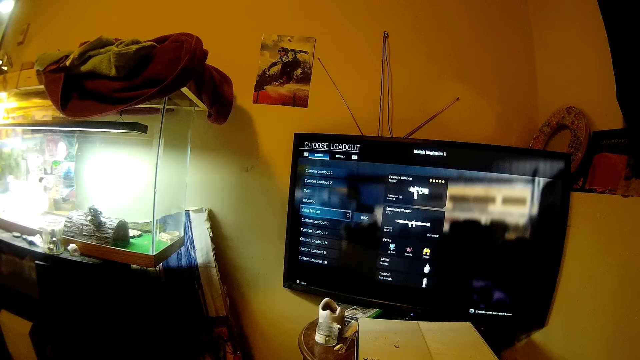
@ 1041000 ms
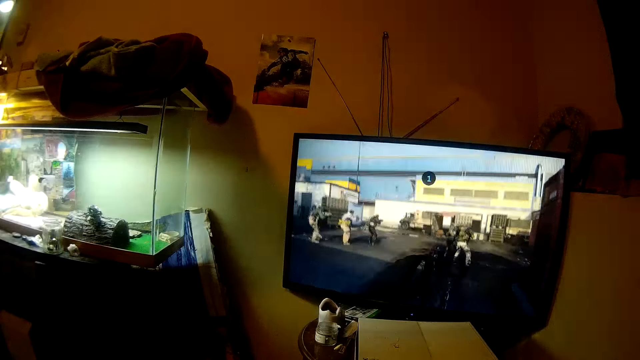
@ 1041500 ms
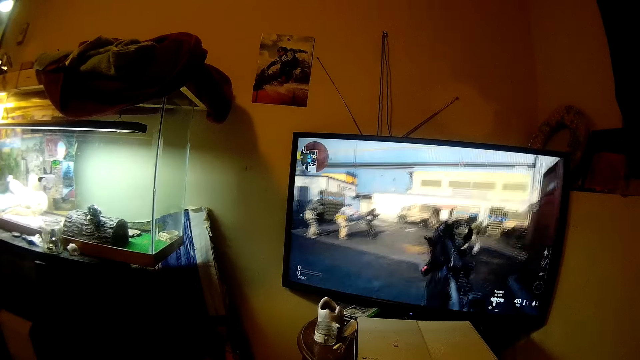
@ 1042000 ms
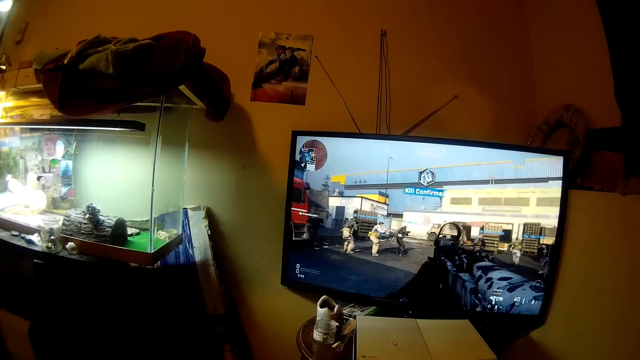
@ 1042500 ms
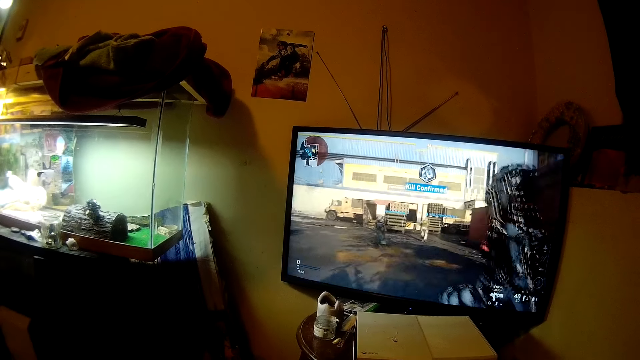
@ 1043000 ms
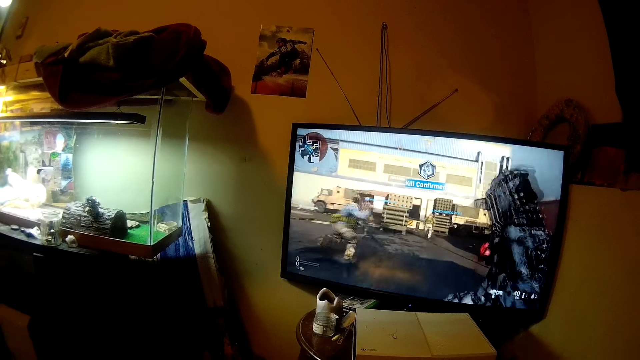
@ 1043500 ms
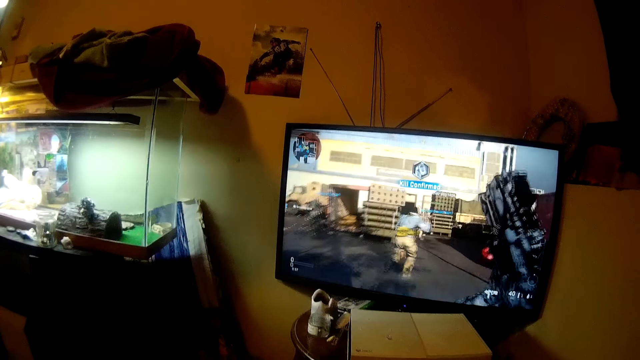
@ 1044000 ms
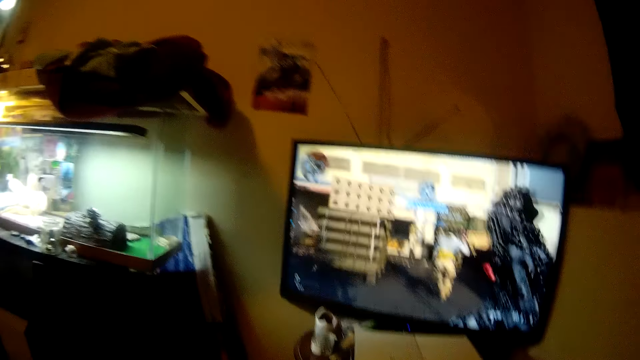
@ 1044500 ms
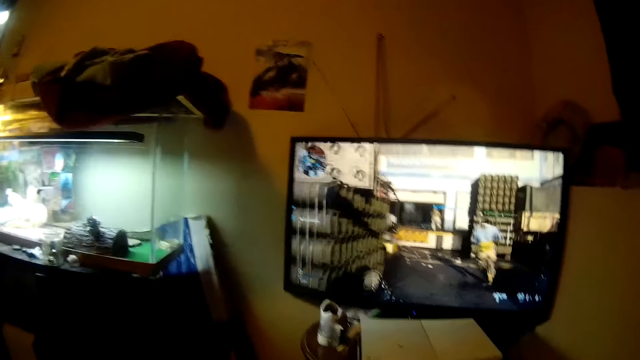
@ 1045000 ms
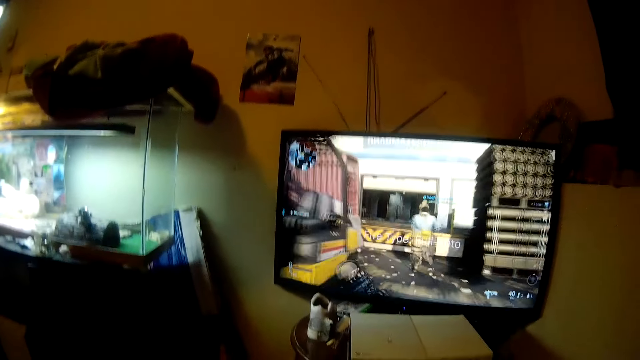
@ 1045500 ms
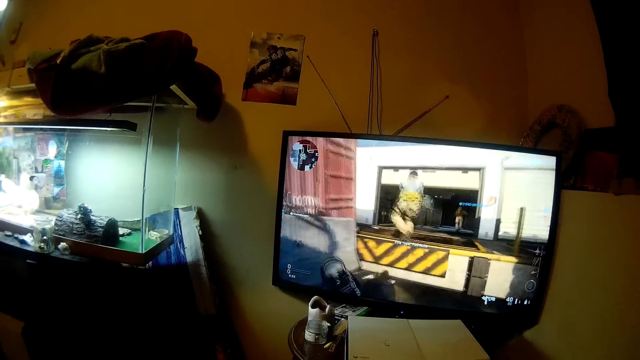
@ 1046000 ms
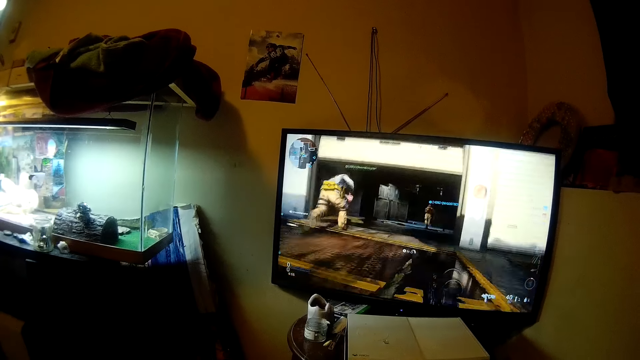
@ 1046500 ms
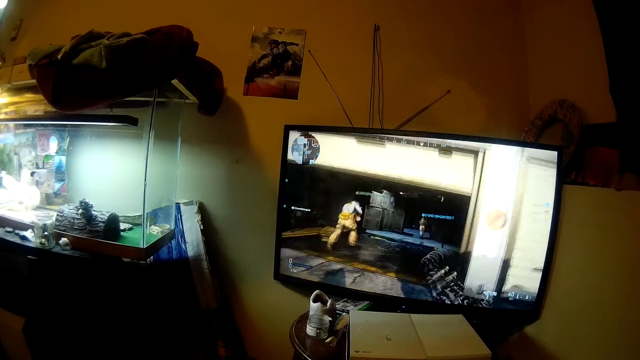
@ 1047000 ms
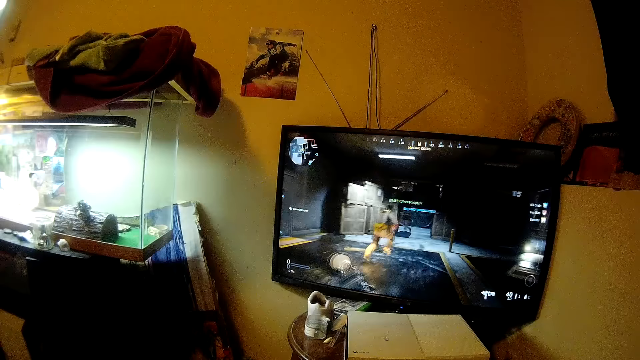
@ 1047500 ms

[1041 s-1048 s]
The camera wearer plays the video game.

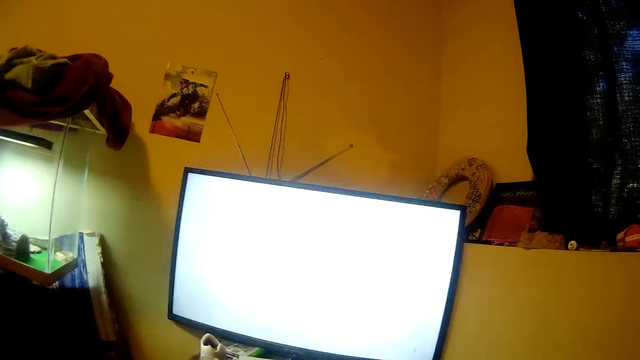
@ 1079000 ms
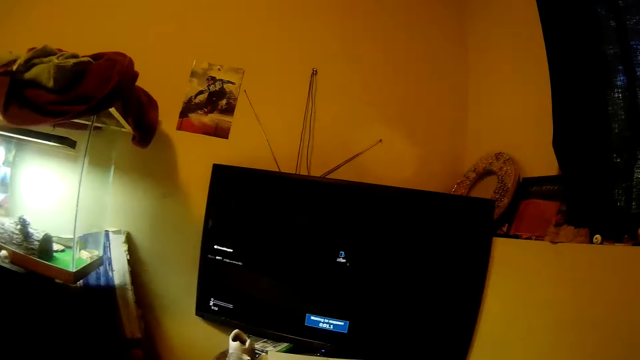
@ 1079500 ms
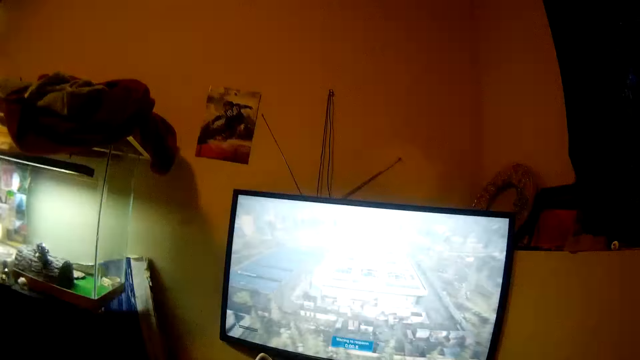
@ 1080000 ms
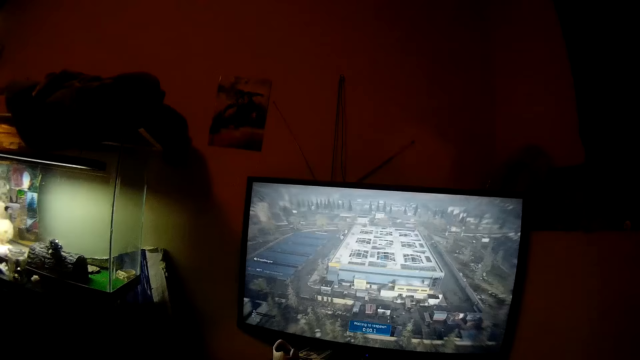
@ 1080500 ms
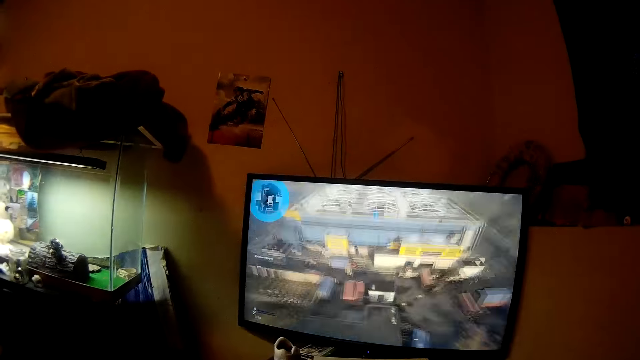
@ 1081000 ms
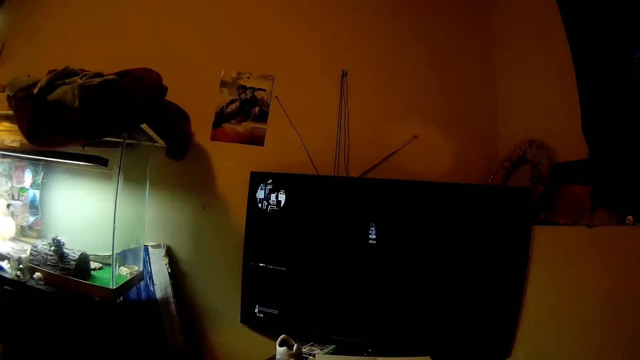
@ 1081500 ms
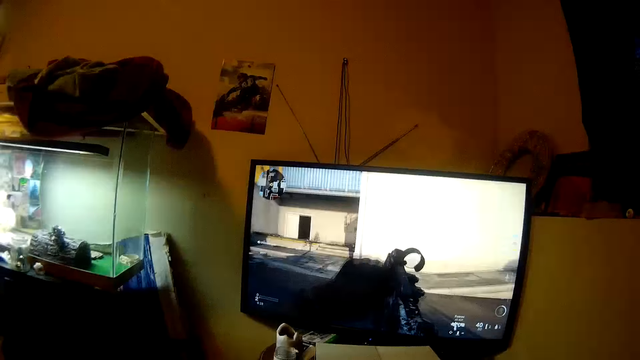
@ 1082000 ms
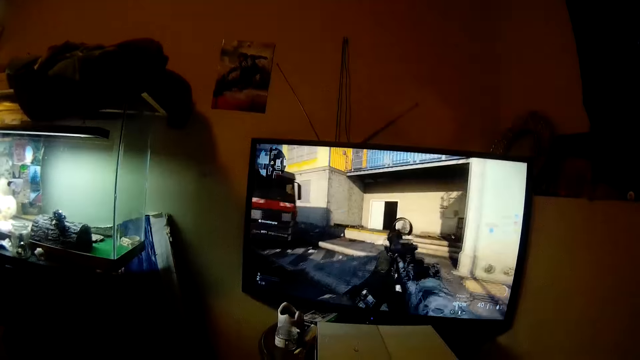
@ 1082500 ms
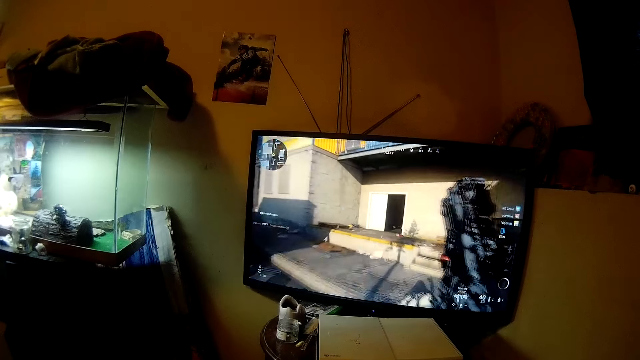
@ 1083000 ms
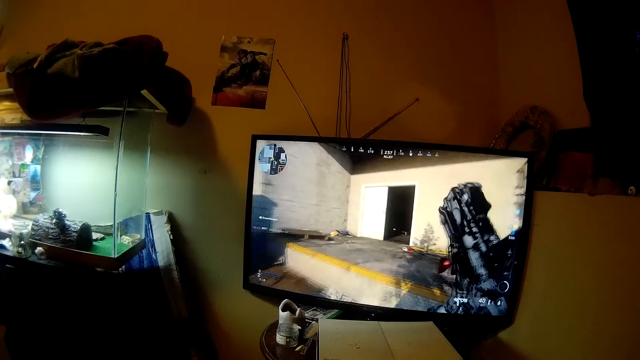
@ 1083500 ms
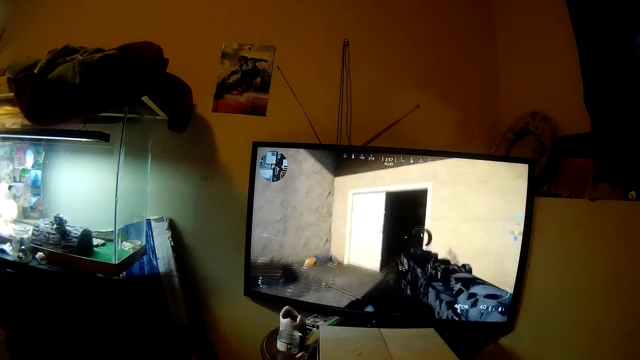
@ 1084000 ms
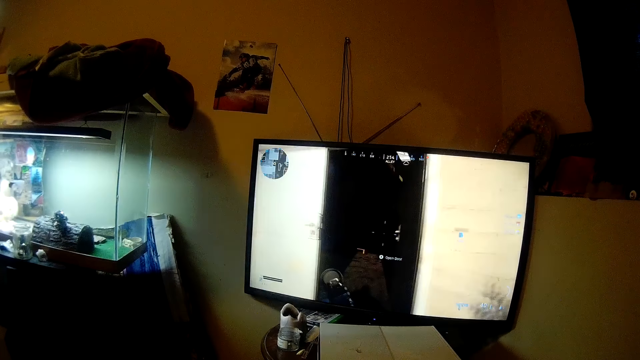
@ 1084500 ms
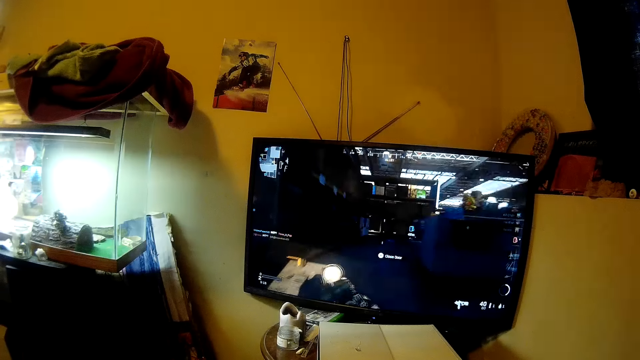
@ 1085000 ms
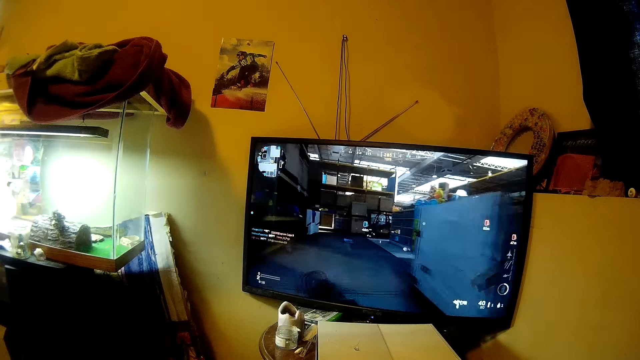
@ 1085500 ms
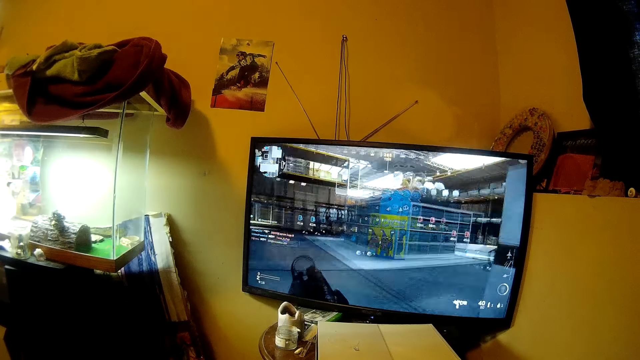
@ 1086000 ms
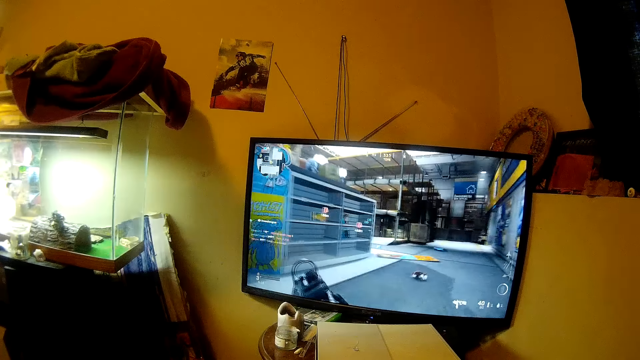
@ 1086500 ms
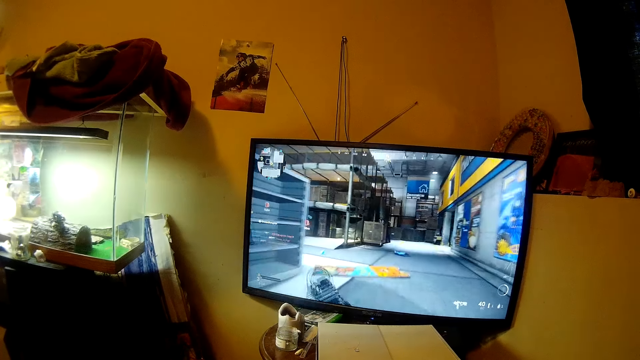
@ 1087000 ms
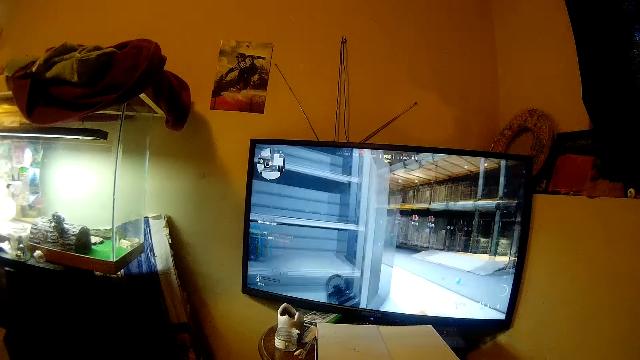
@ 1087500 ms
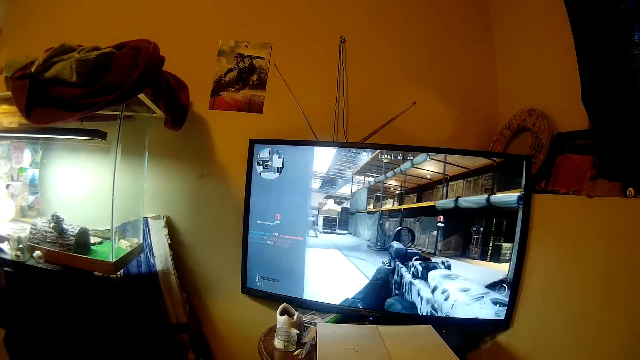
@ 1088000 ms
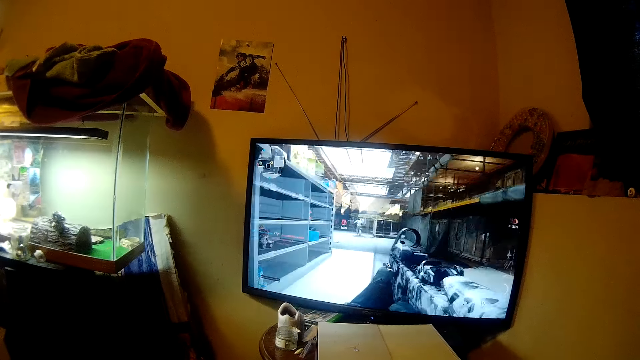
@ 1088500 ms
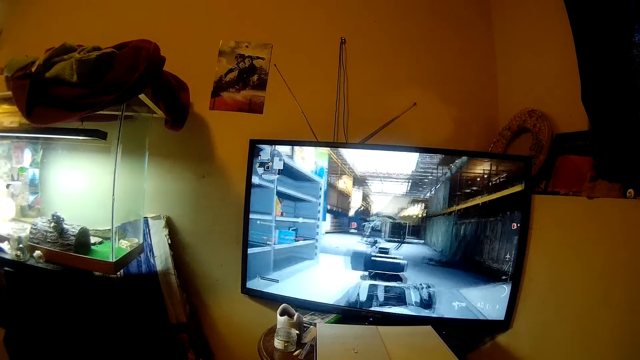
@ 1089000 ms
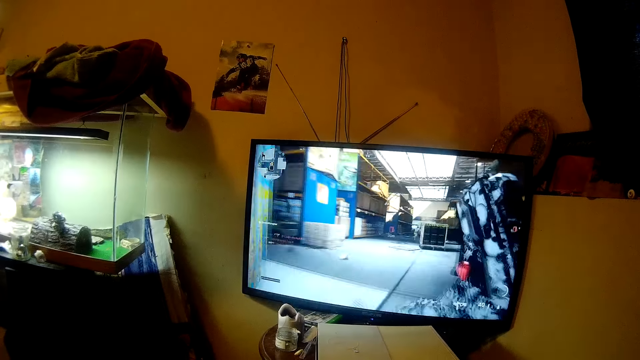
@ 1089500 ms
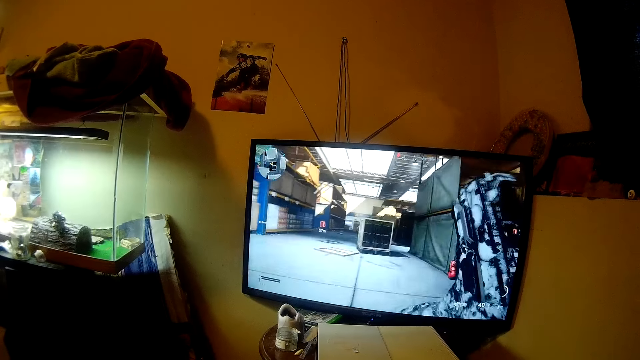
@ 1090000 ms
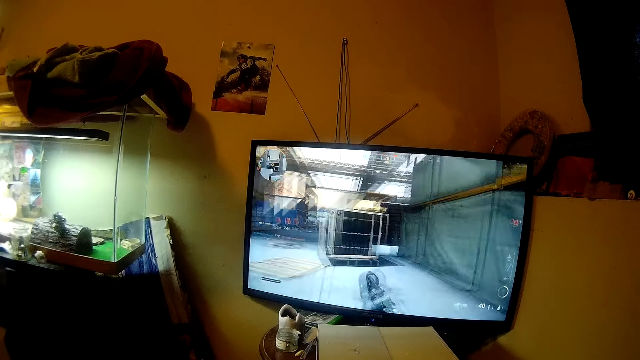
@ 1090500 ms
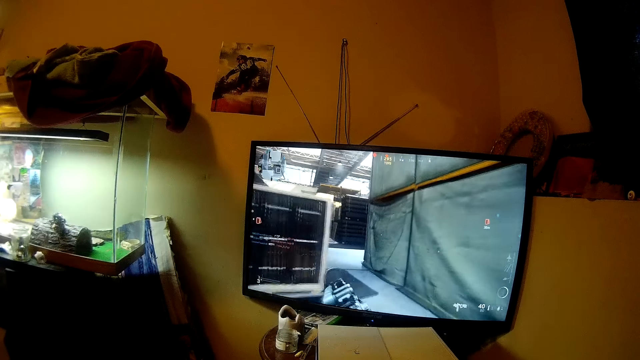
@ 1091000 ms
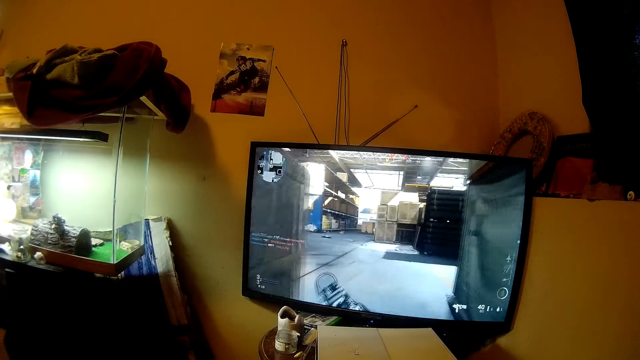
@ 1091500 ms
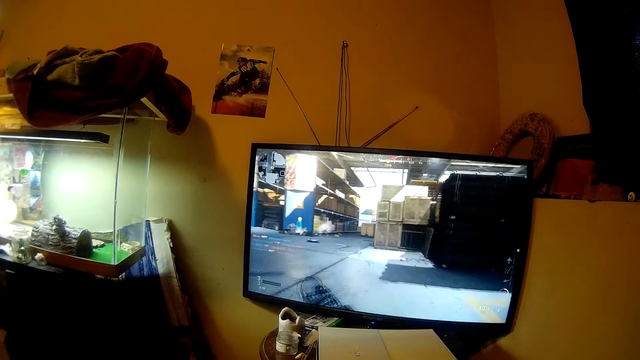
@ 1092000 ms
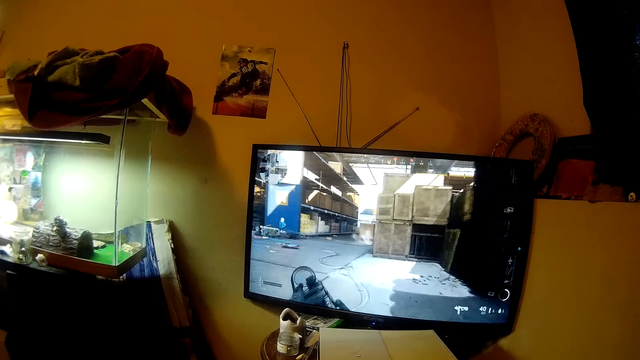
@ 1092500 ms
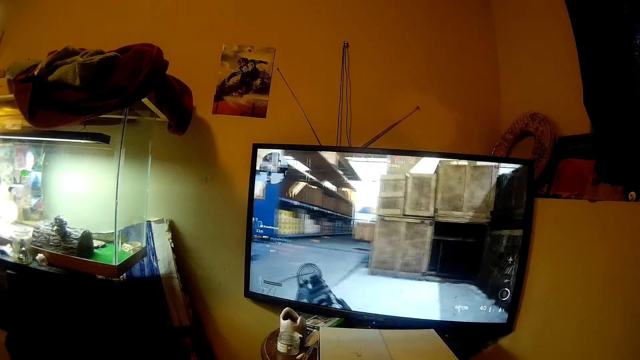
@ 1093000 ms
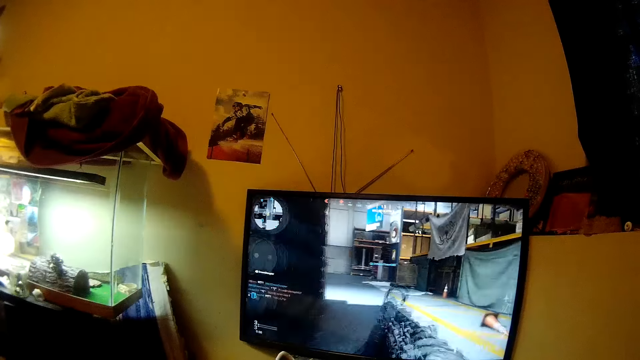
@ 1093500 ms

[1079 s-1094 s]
The camera wearer talks. They play the video game.
